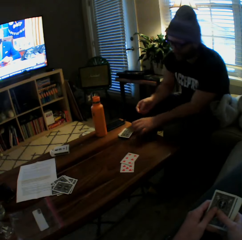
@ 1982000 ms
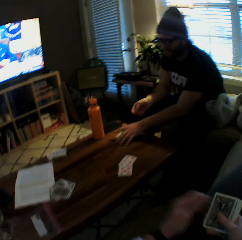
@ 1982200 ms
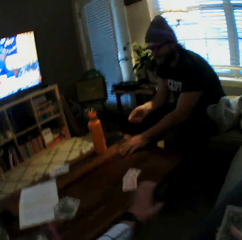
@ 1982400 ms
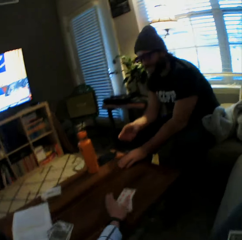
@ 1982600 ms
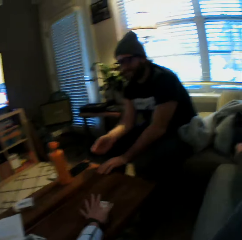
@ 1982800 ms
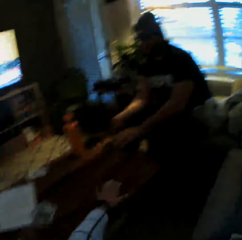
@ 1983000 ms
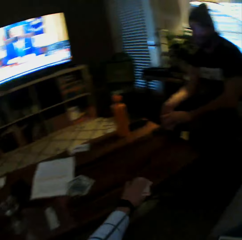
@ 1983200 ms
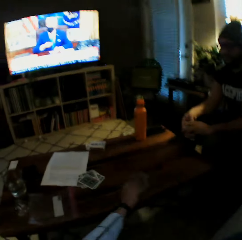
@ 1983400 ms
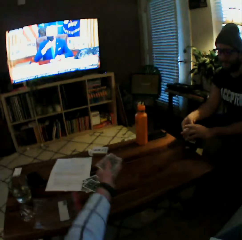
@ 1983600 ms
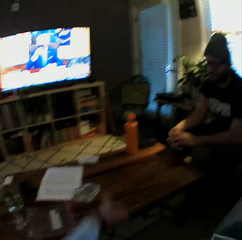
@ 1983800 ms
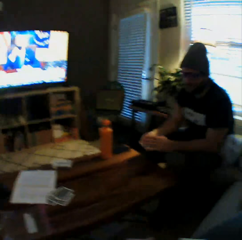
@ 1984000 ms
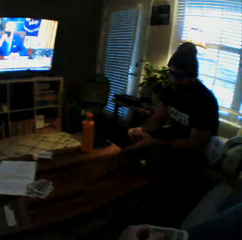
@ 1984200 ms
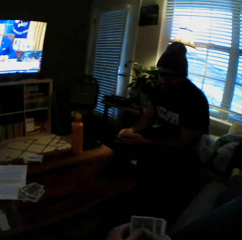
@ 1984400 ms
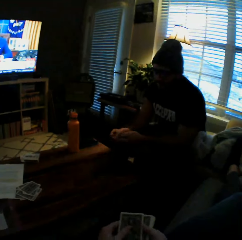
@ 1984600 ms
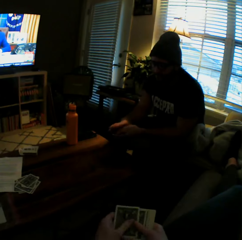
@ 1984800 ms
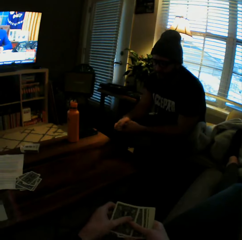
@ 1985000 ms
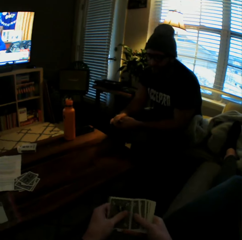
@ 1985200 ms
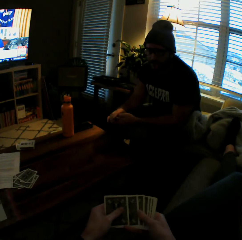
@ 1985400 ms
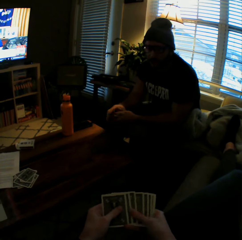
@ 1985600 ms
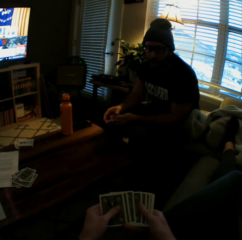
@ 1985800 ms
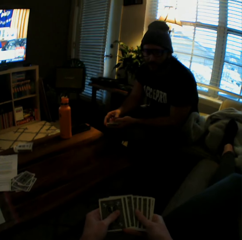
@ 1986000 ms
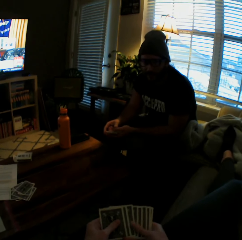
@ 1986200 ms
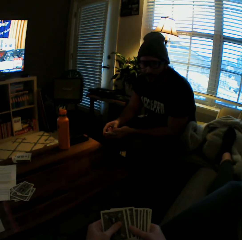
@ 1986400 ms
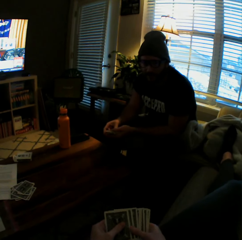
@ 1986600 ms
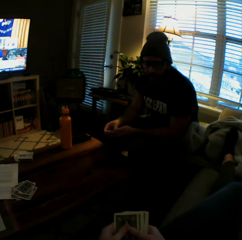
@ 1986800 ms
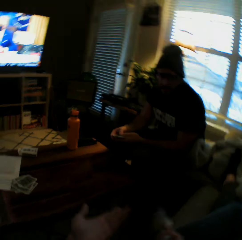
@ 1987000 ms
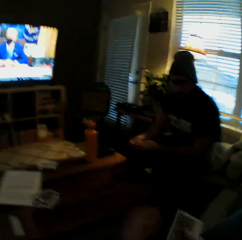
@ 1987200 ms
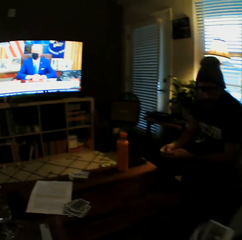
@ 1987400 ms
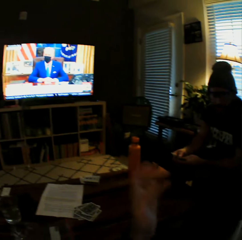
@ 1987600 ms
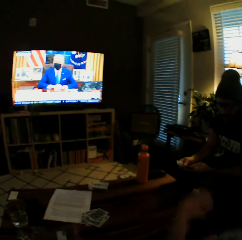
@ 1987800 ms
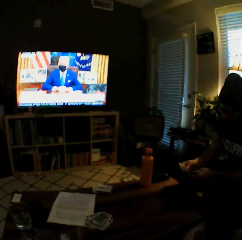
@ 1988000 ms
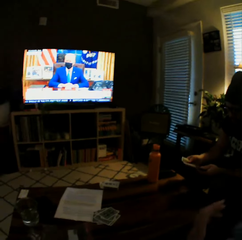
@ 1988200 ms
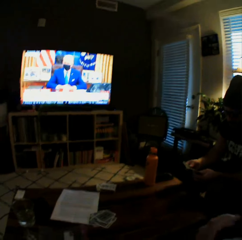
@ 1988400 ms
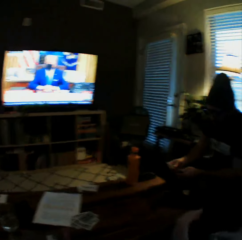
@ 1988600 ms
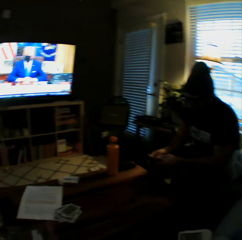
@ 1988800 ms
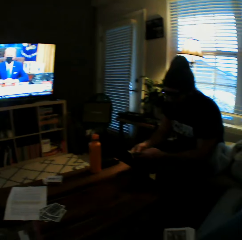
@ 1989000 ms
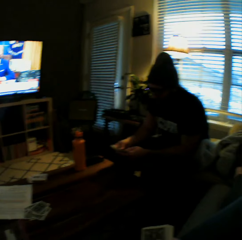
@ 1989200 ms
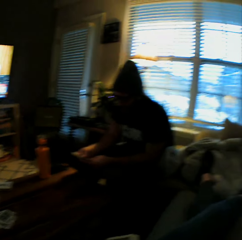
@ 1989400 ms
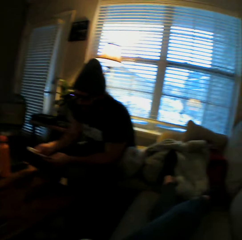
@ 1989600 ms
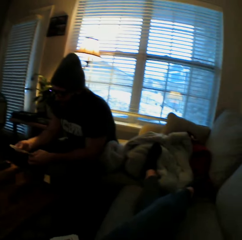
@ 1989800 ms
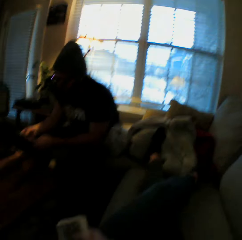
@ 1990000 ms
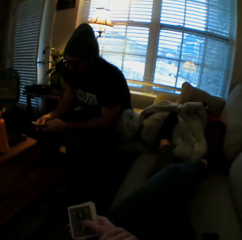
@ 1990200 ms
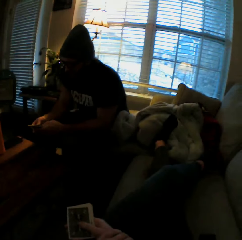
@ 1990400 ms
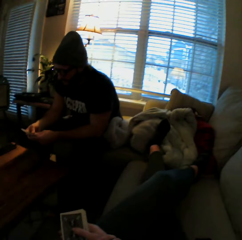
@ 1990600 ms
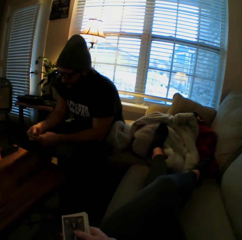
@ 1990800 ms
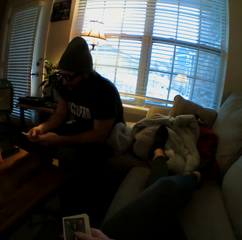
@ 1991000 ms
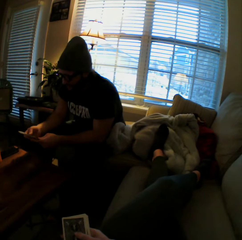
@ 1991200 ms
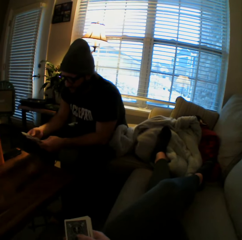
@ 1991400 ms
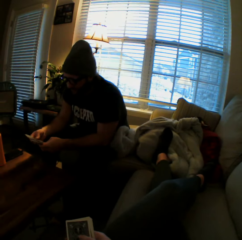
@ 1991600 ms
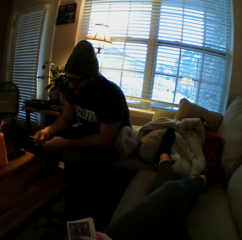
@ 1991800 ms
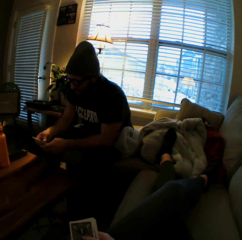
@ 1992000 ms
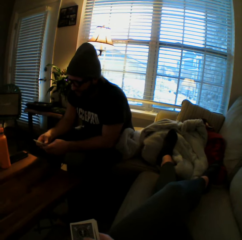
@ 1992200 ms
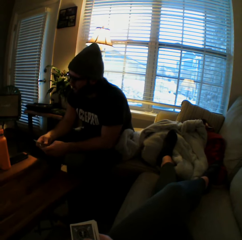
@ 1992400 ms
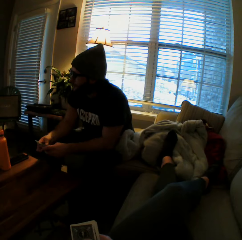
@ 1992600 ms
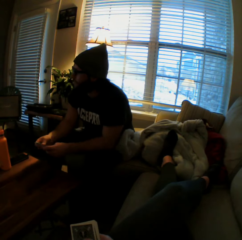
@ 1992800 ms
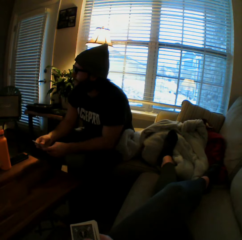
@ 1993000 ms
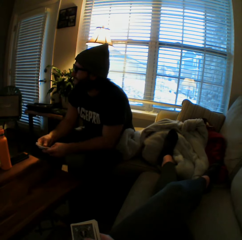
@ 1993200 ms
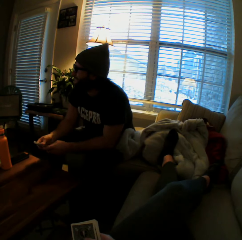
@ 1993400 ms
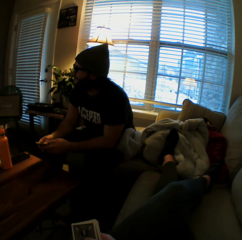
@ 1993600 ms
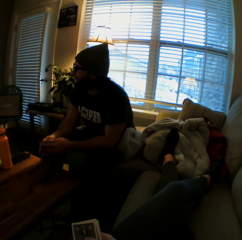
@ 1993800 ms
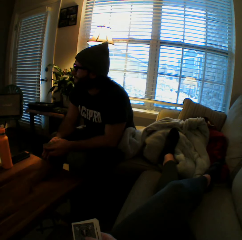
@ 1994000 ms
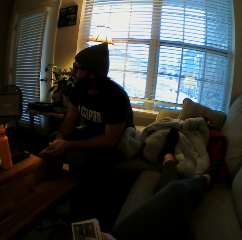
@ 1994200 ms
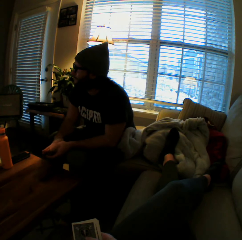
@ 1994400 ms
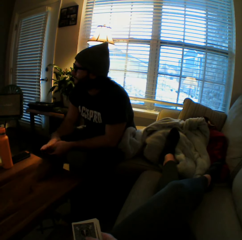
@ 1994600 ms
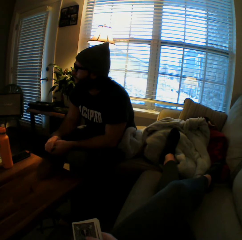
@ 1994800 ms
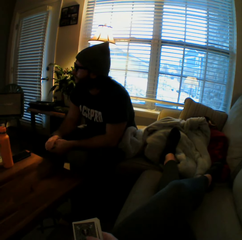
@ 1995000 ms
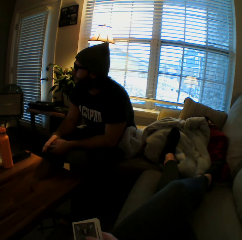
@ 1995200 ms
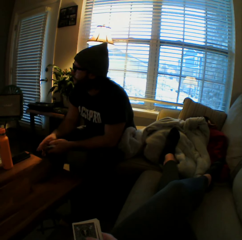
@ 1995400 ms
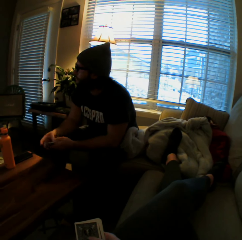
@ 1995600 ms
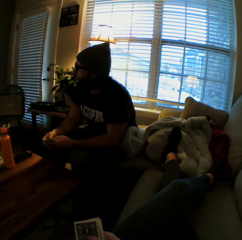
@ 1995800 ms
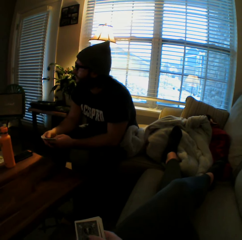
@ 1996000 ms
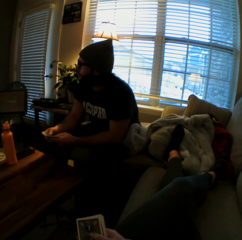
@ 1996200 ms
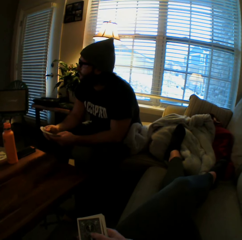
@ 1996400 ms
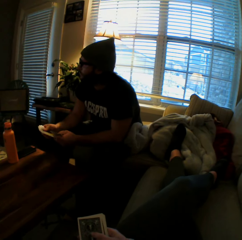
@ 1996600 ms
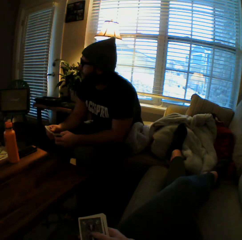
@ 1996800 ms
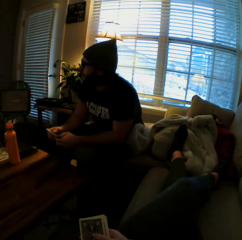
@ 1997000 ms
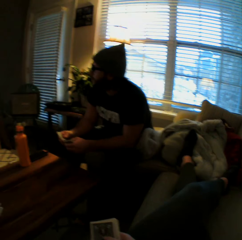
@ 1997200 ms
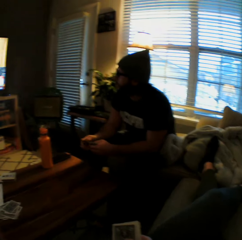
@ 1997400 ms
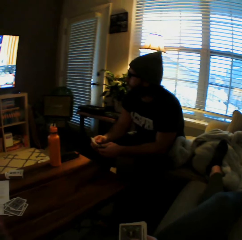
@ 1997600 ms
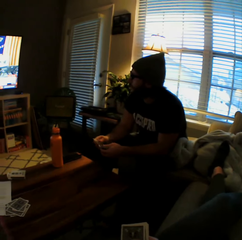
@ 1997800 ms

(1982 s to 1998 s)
The man drops another card on the table with his right hand and picks up some cards from the table with his left hand. The camera wearer picks up the cards from the table with her left hand and drops the cards on the table. She arranges the playing cards from her hands. The man shuffles the cards in his hands. The camera wearer shuffles the cards in her hands. The man arranges the playing cards. The man shuffles the cards in his hands.

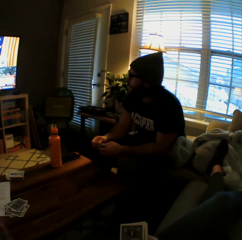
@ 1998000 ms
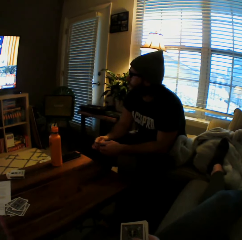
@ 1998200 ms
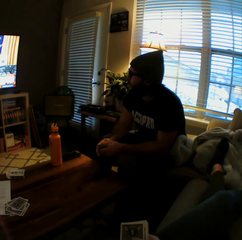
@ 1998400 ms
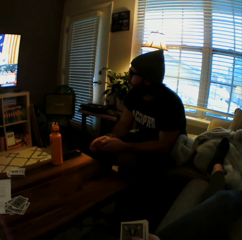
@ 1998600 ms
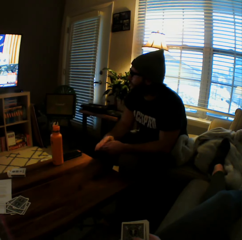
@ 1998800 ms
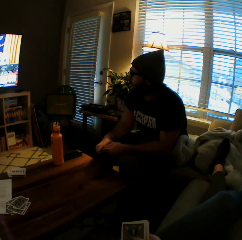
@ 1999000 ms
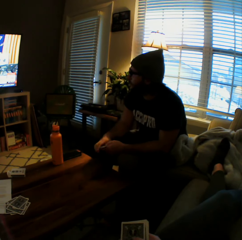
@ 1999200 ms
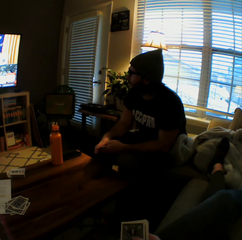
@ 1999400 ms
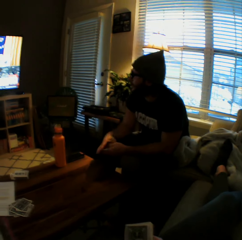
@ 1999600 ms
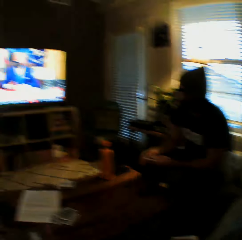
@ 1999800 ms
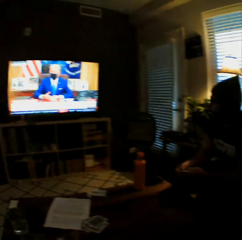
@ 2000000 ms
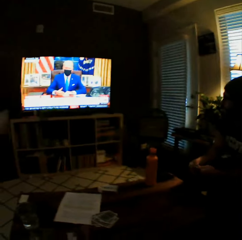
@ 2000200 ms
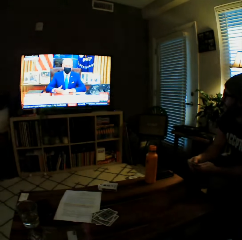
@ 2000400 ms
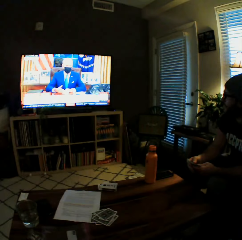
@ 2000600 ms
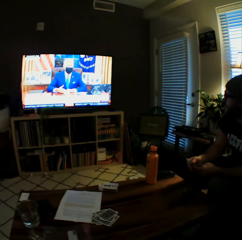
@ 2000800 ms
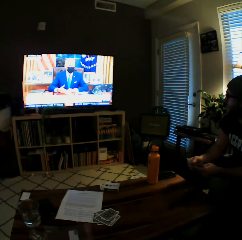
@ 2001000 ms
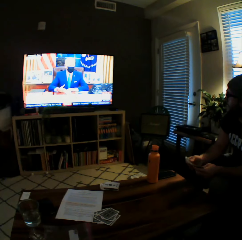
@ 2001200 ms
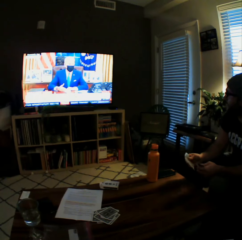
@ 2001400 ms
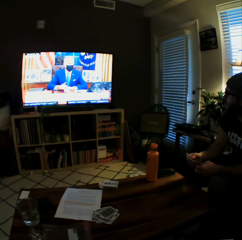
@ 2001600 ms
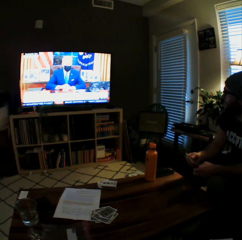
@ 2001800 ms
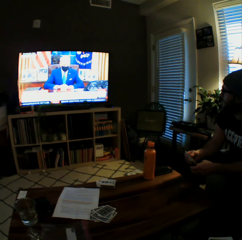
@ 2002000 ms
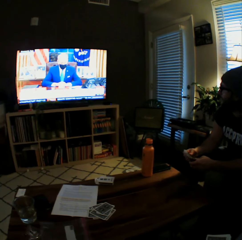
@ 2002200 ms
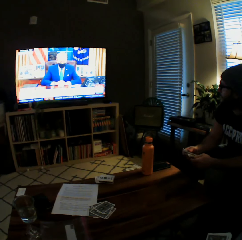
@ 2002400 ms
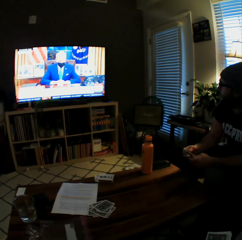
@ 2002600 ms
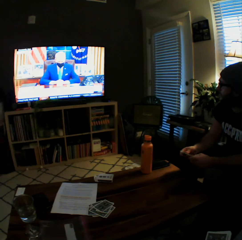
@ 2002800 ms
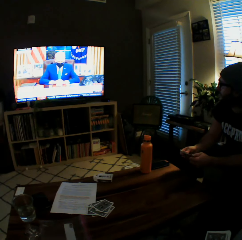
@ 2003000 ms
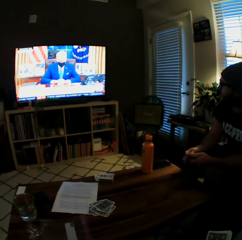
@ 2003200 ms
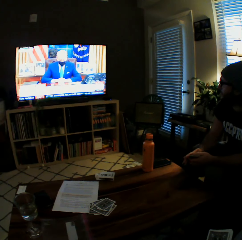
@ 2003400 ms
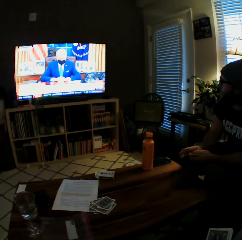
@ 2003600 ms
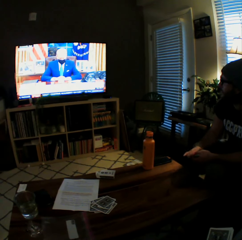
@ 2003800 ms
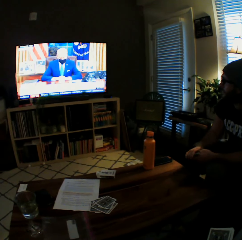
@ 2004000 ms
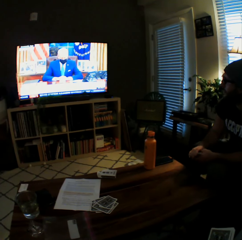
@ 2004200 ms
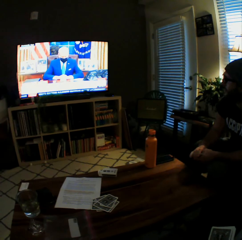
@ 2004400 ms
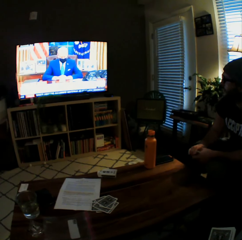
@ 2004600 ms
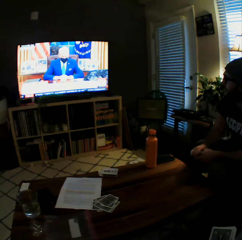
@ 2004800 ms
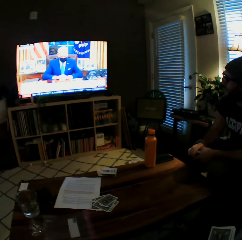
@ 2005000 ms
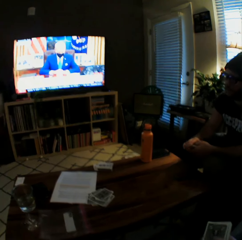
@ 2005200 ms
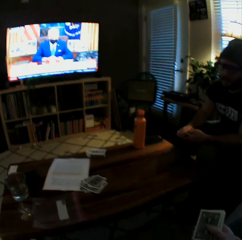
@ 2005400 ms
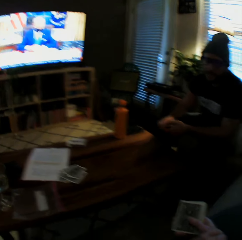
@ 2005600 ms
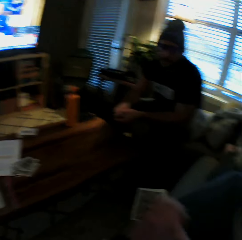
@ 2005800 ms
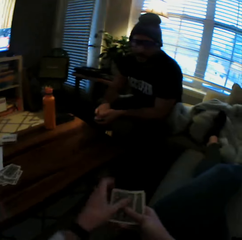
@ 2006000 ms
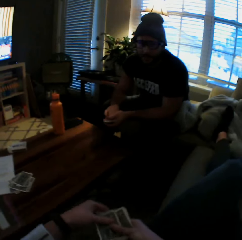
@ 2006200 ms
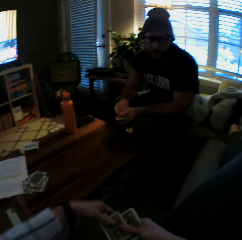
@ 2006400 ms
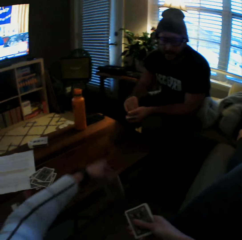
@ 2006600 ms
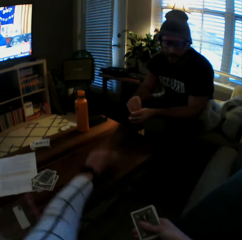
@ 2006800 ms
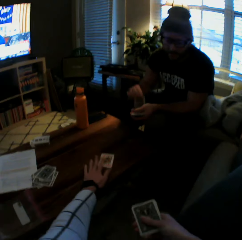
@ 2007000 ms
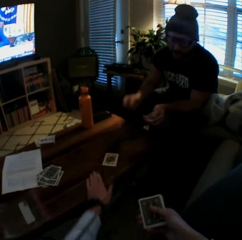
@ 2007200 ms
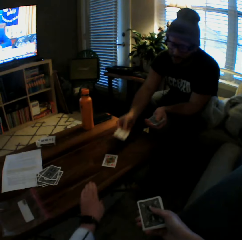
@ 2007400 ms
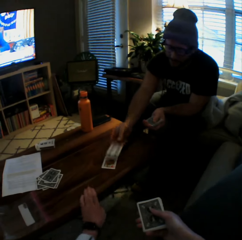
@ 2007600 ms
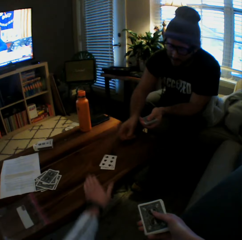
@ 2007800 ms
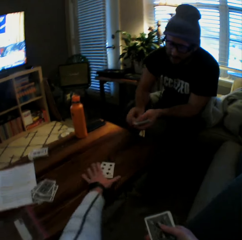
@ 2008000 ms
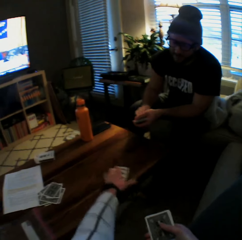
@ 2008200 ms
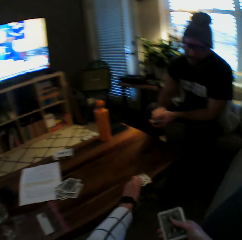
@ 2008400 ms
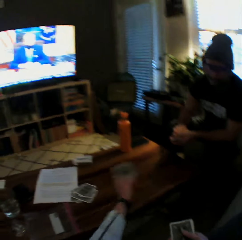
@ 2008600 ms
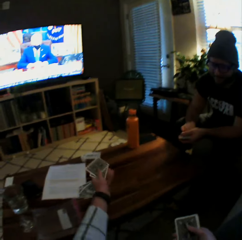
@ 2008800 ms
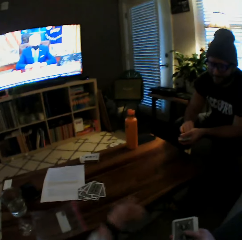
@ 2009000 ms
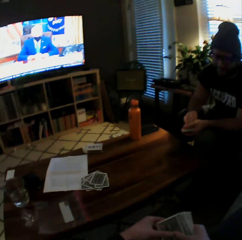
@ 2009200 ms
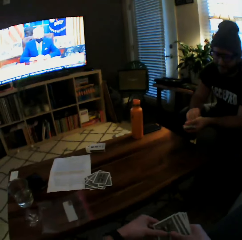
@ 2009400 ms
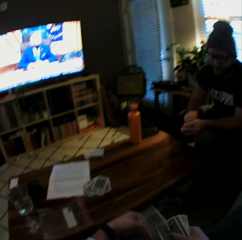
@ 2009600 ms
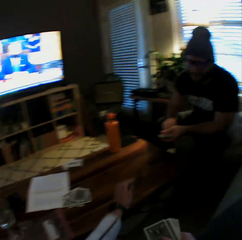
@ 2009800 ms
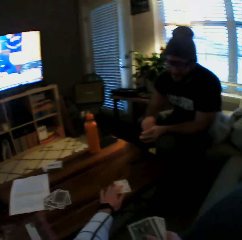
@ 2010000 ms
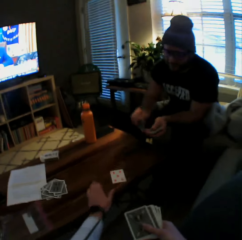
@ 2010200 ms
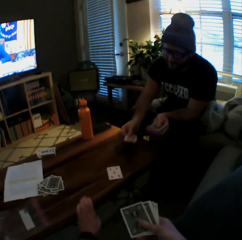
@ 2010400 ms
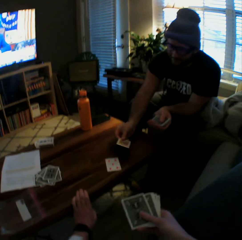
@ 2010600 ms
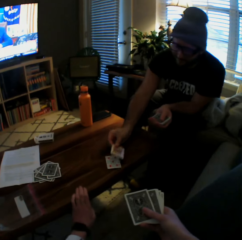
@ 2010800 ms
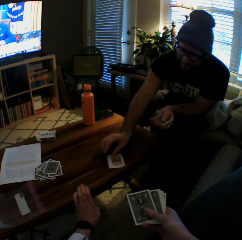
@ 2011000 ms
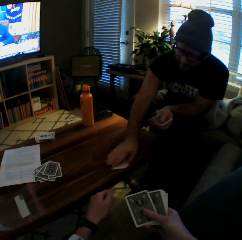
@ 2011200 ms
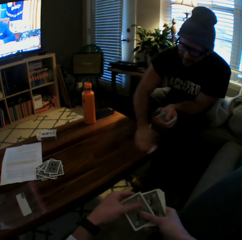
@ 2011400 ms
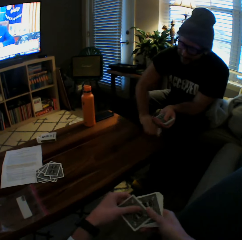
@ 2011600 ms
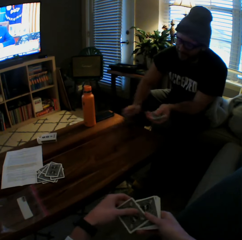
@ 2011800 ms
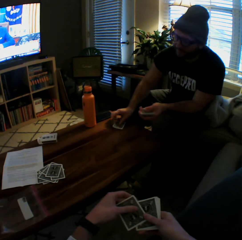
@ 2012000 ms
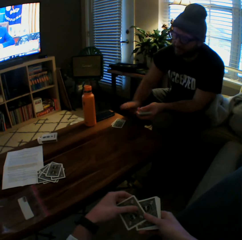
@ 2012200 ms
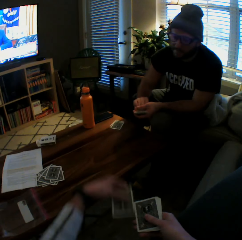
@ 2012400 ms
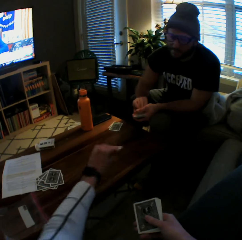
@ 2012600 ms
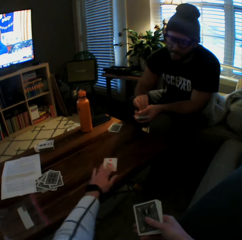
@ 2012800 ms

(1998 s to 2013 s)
The camera wearer watches television. She drops another card on the table with her left hand. The man plays a card game with the camera wearer. He drops another card on the table with his right hand. The camera wearer picks up the cards from the table with her left hand and drops the cards on the table. She drops another card on the table with her left hand. The man drops another card on the table with his right hand, picks up the cards from the table with his left hand, and drops the cards on the table.
